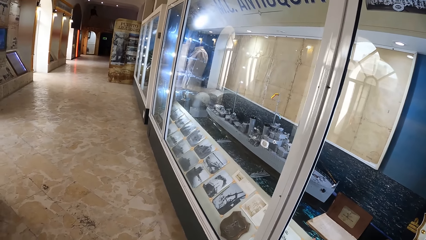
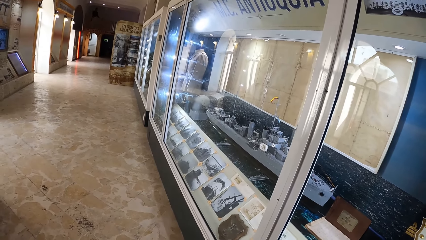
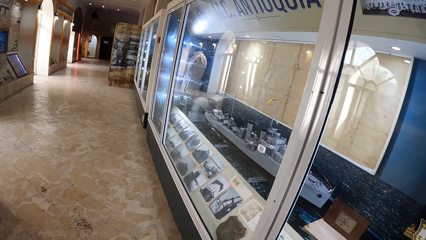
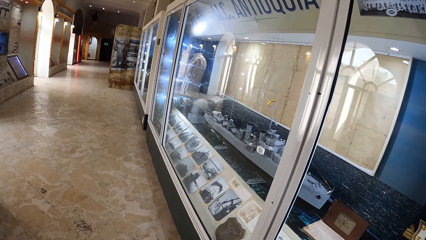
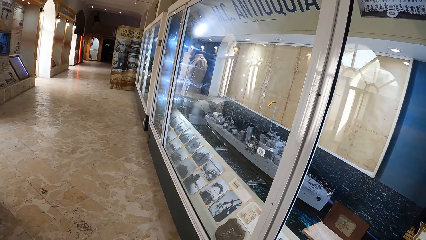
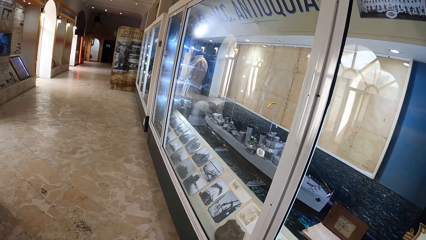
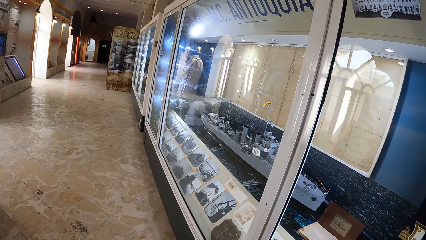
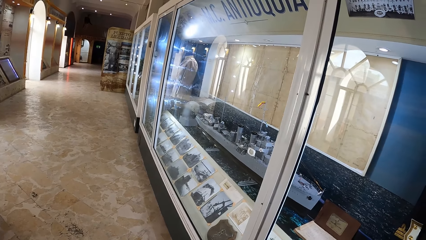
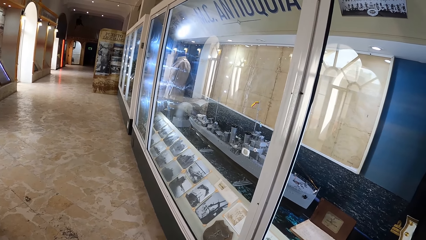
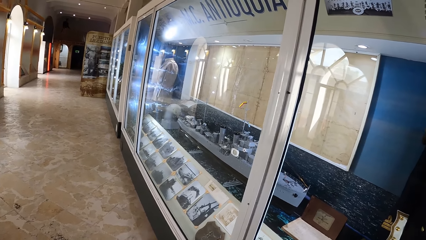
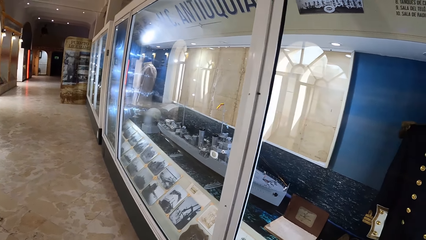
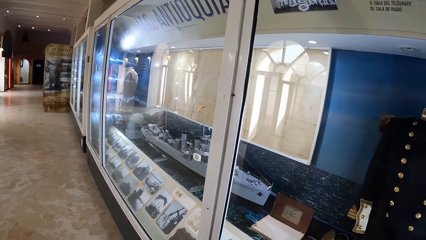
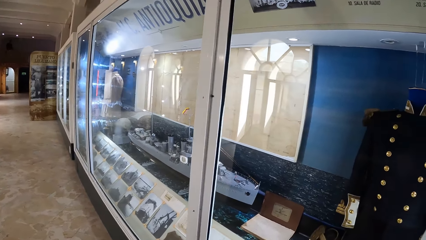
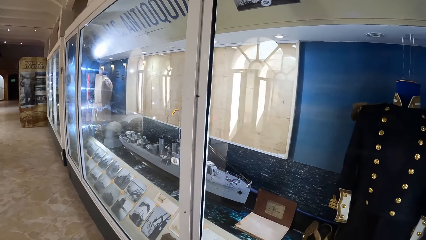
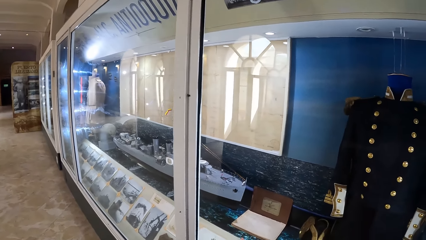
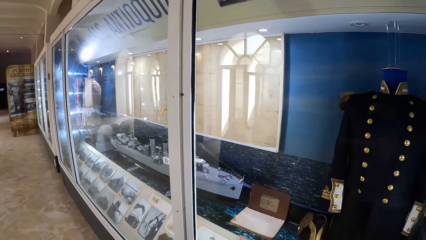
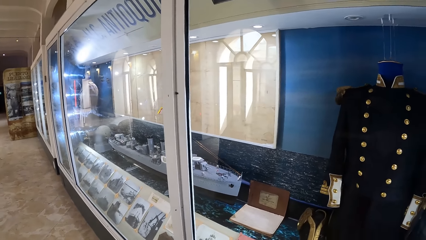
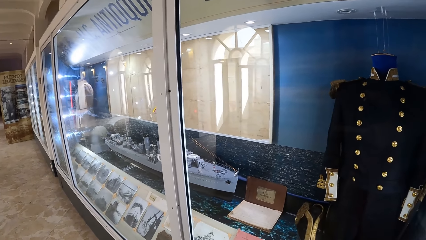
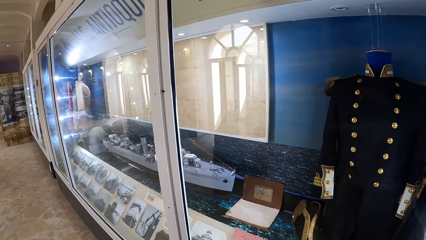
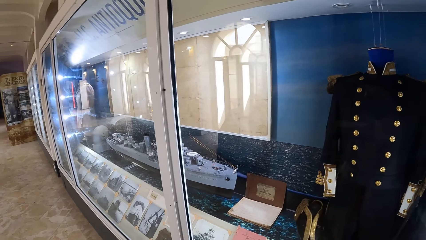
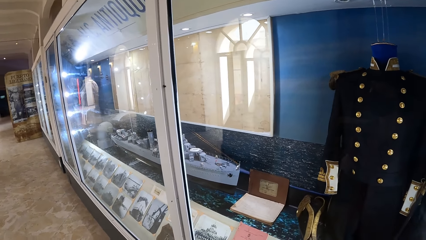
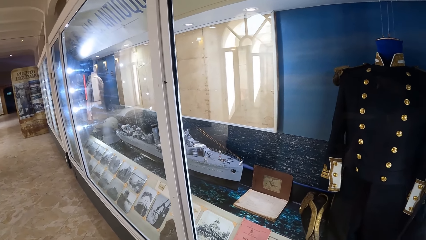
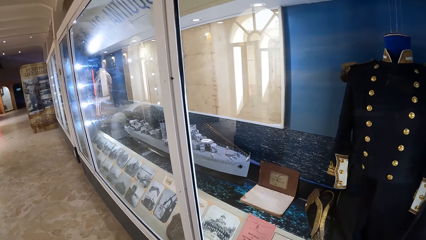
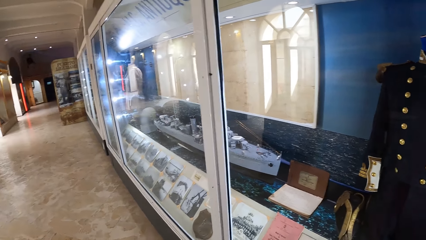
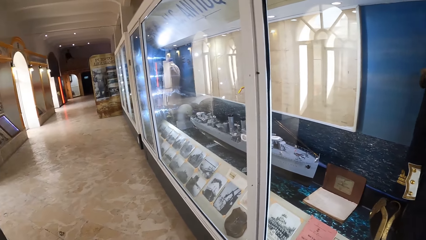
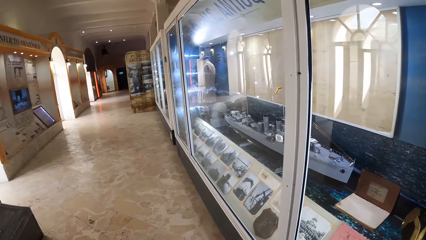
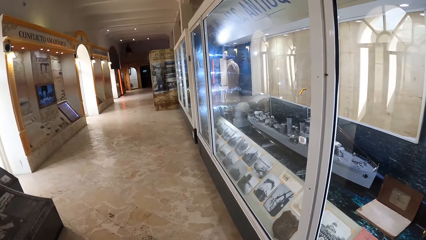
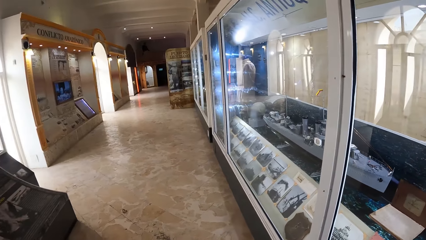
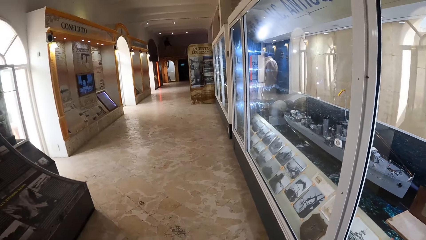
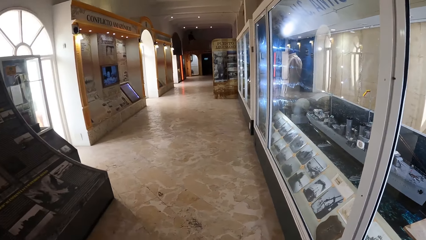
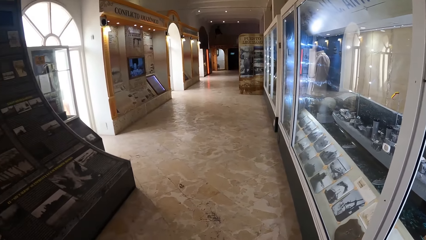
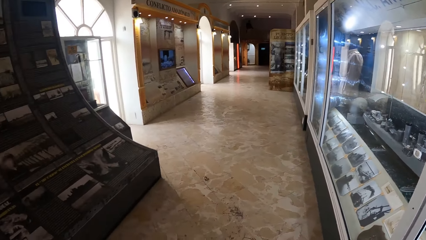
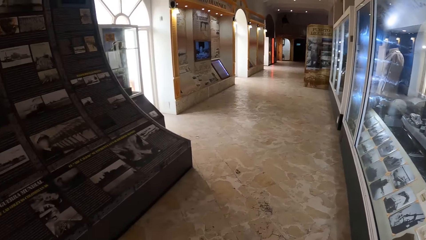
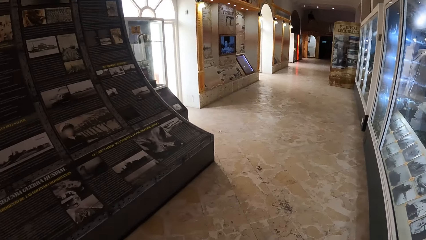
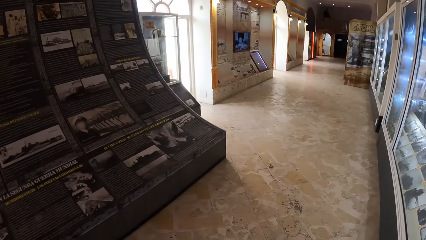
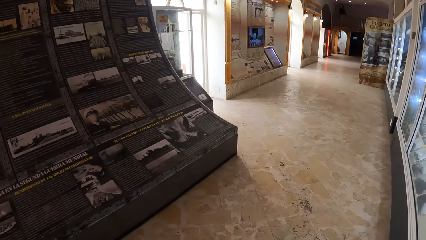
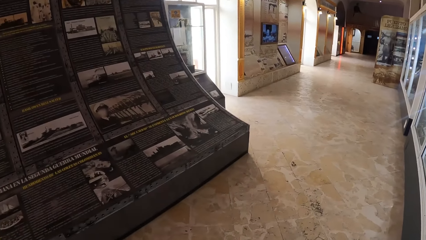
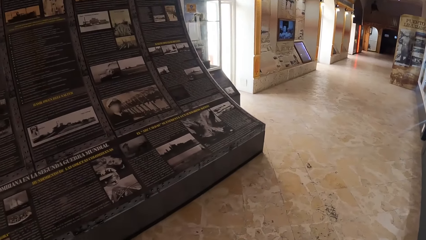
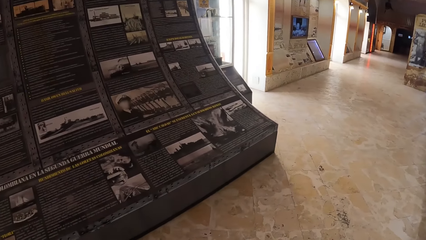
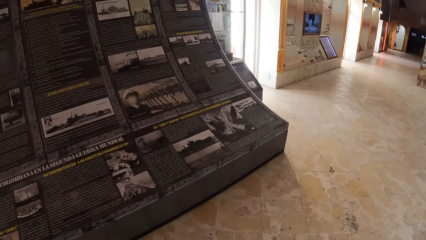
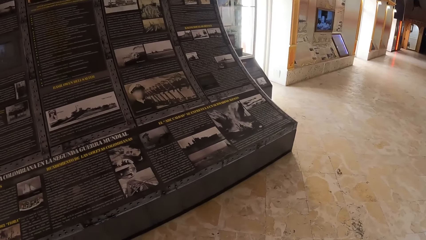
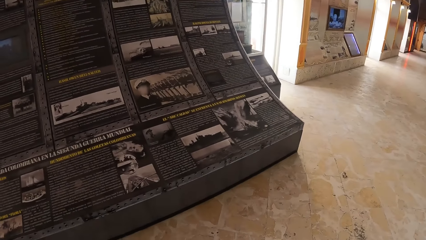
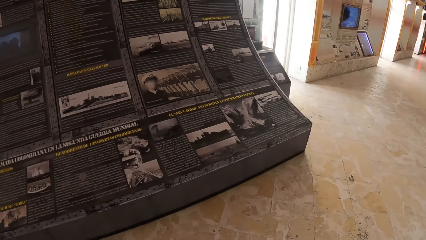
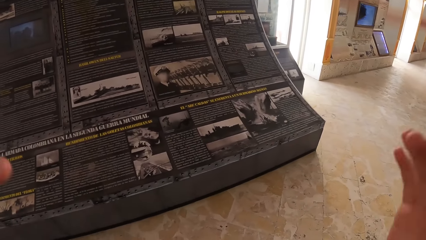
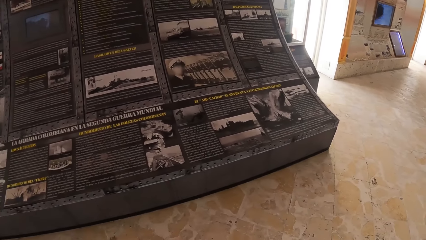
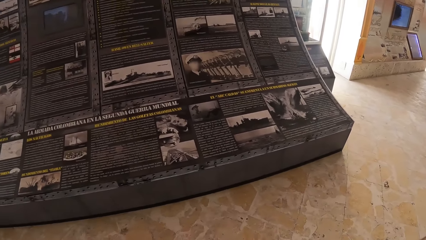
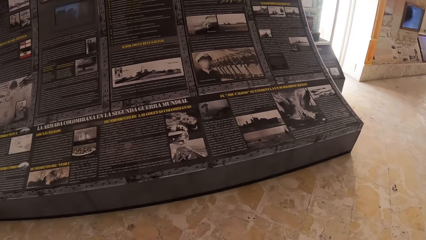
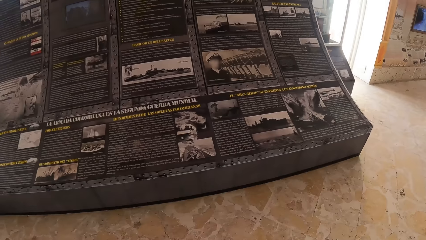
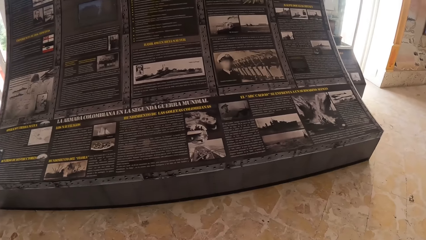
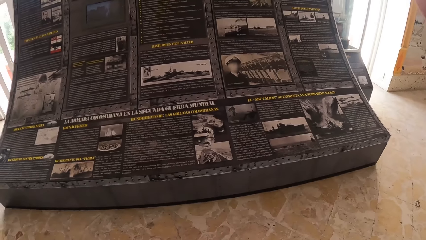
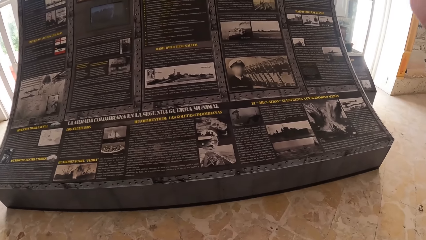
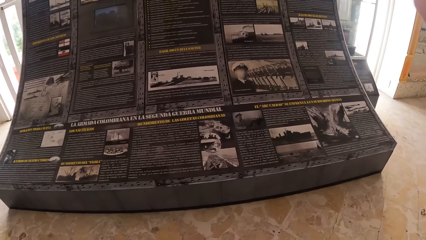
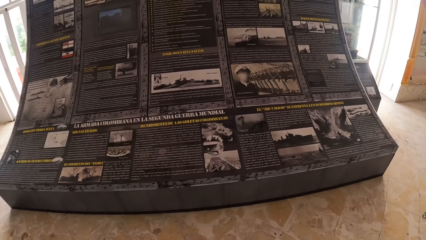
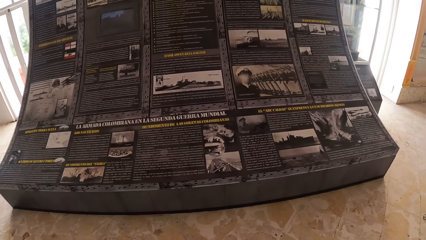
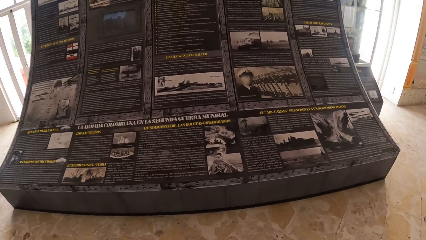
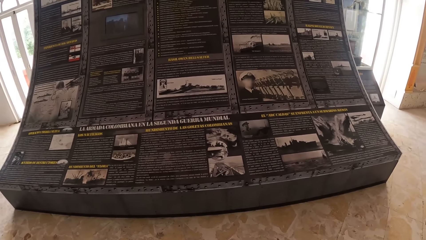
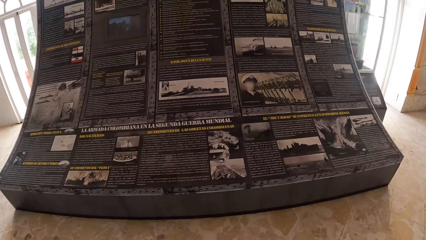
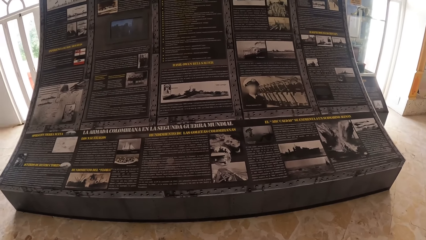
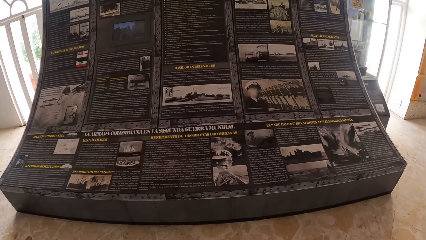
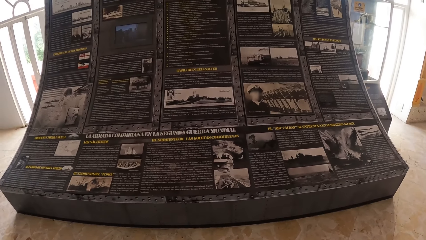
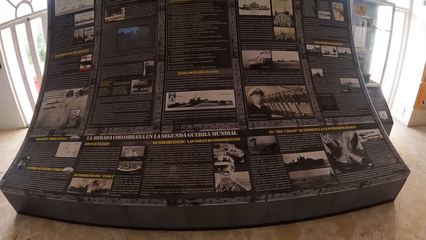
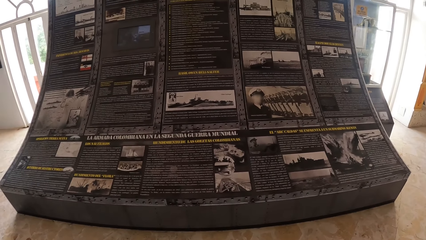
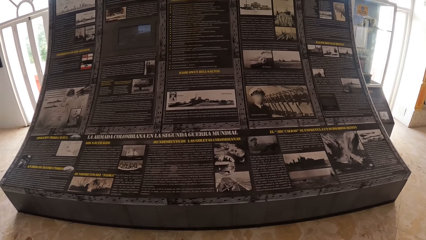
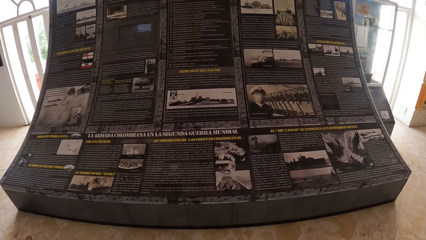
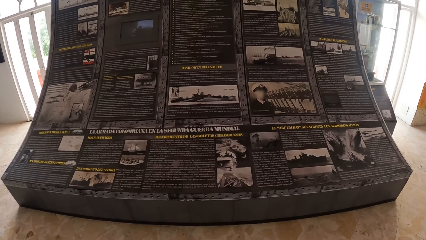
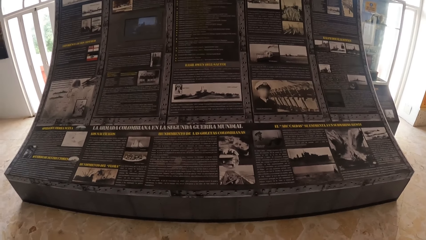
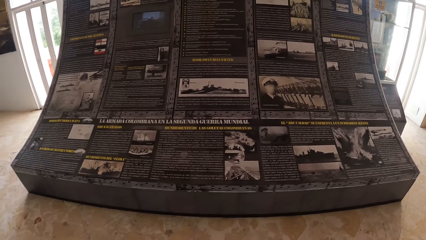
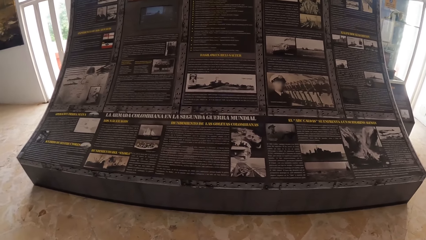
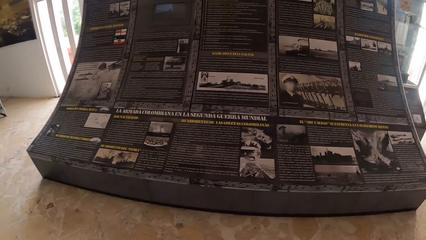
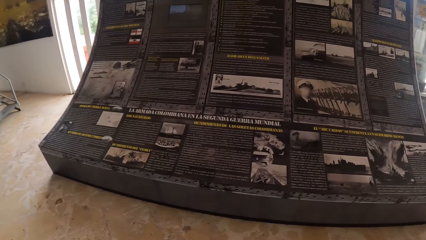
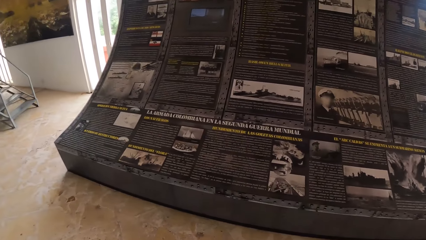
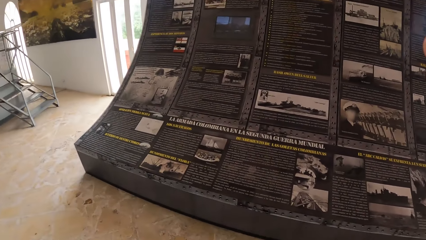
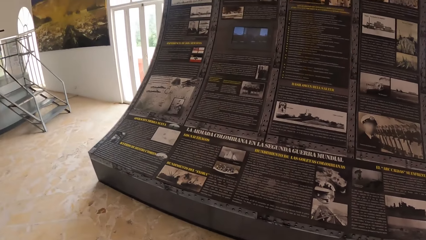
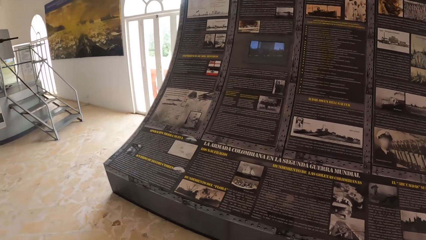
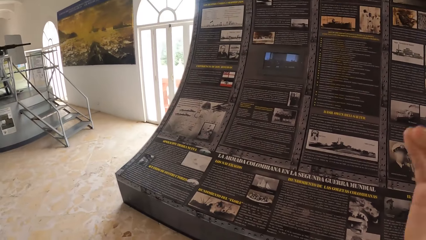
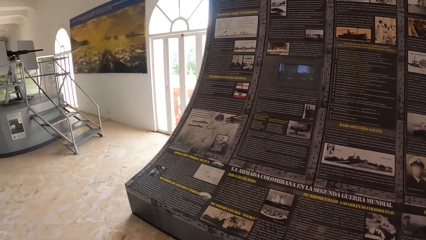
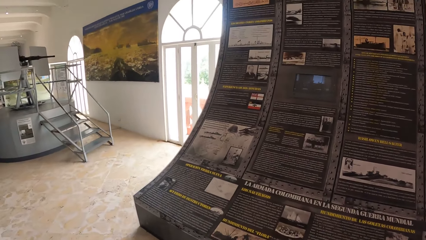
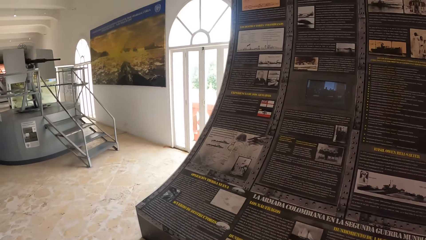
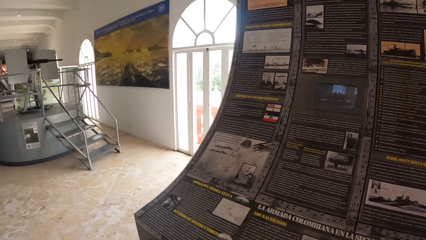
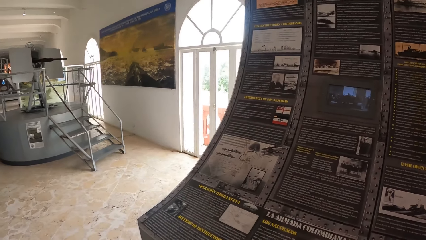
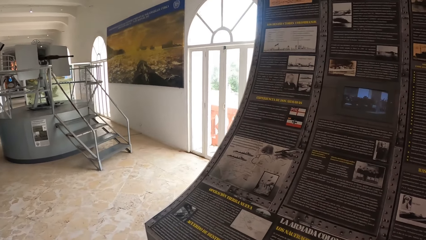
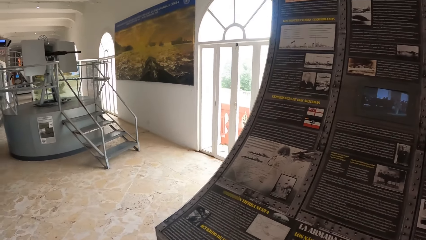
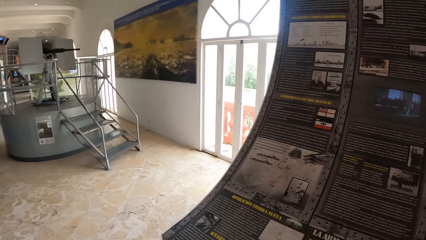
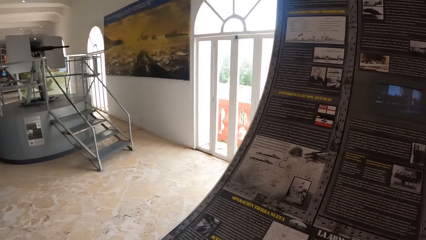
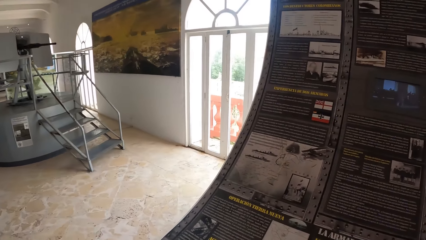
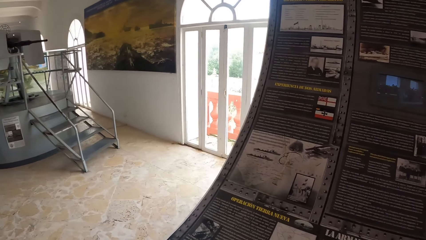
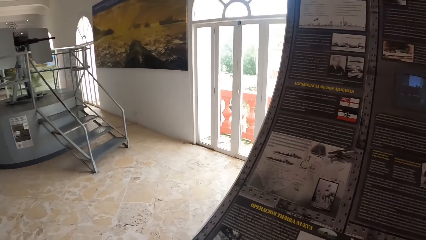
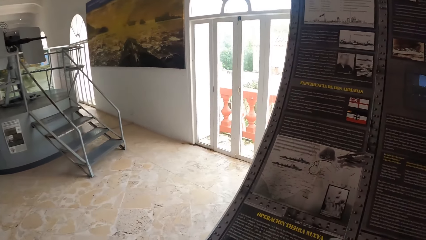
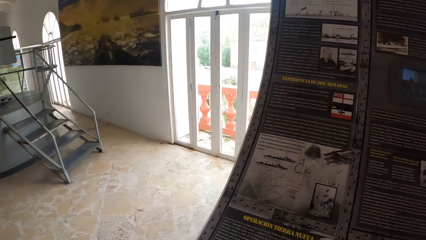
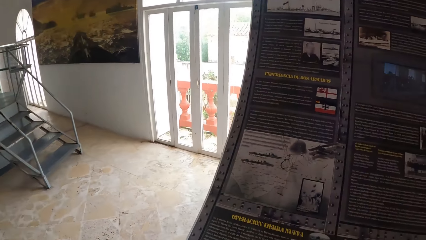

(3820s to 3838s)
The camera wearer adjusts the camera on his head with both hands.
